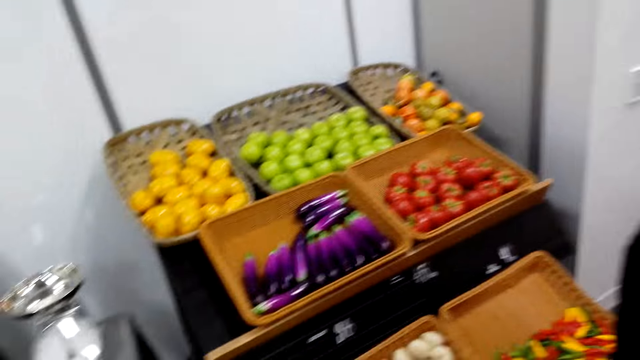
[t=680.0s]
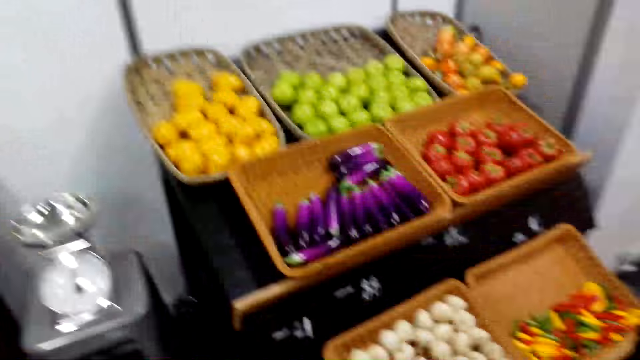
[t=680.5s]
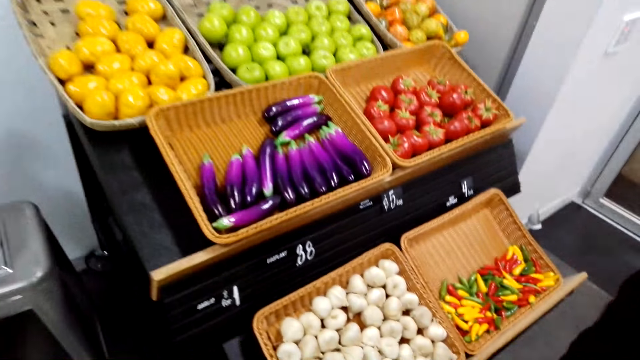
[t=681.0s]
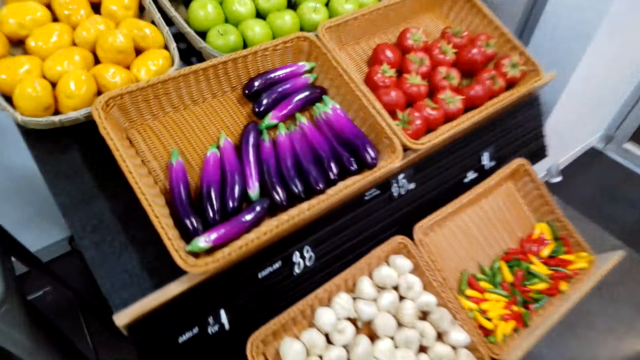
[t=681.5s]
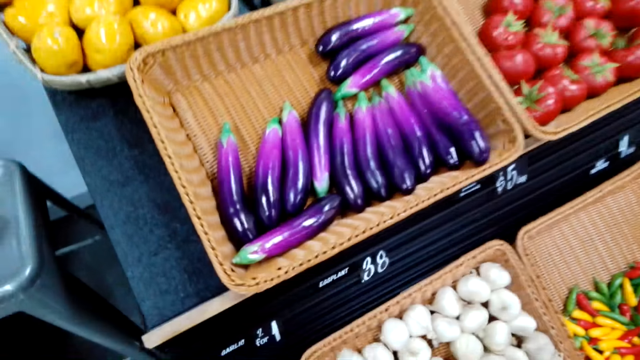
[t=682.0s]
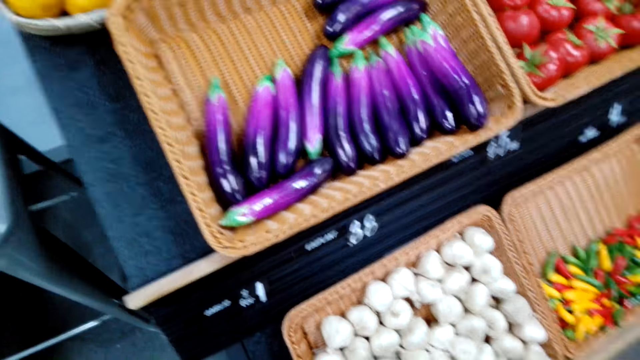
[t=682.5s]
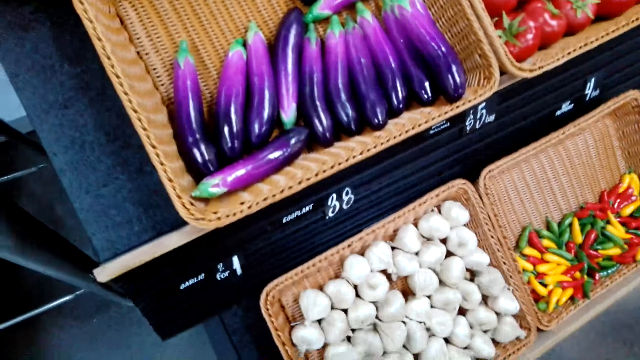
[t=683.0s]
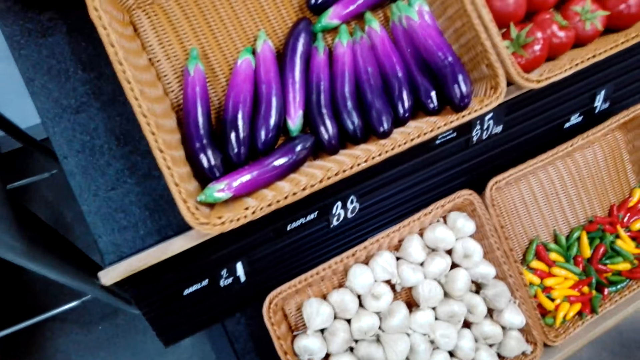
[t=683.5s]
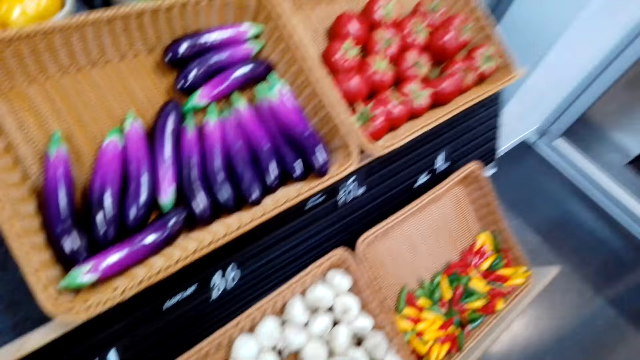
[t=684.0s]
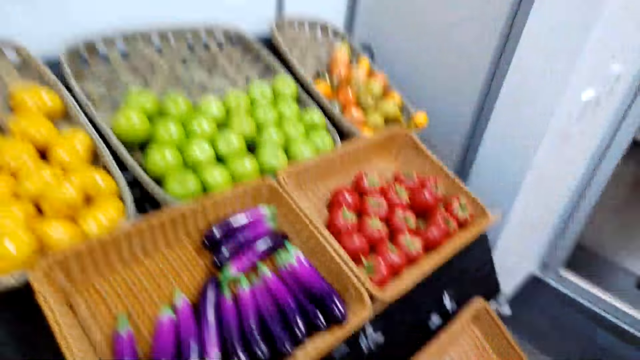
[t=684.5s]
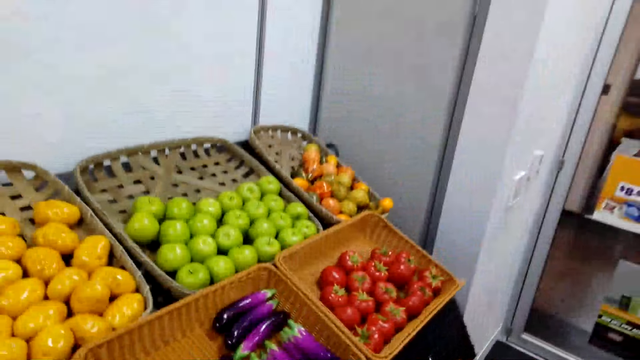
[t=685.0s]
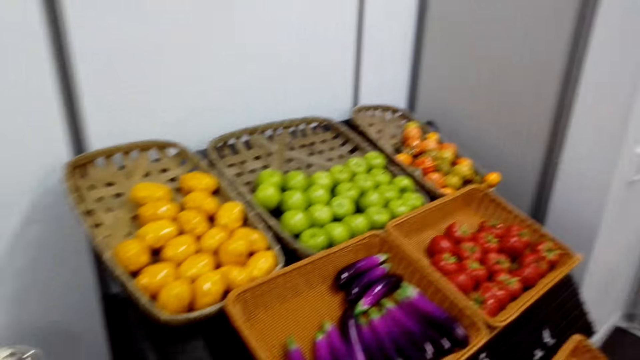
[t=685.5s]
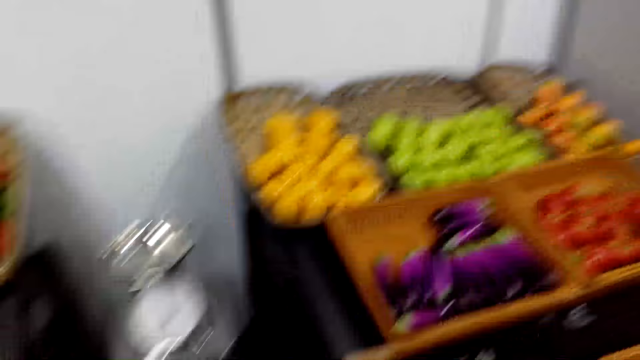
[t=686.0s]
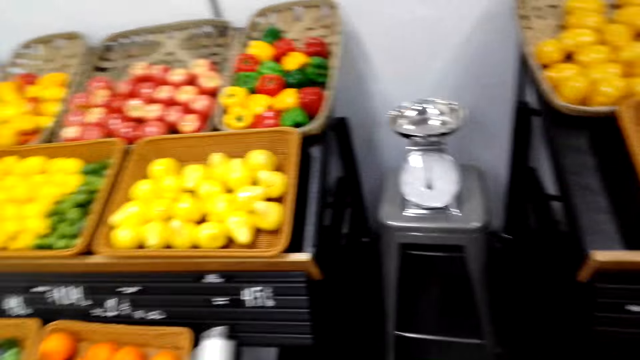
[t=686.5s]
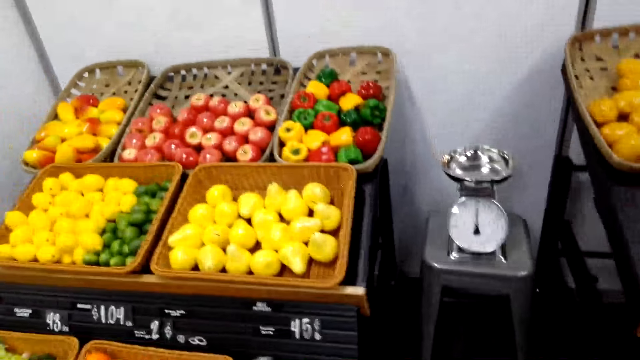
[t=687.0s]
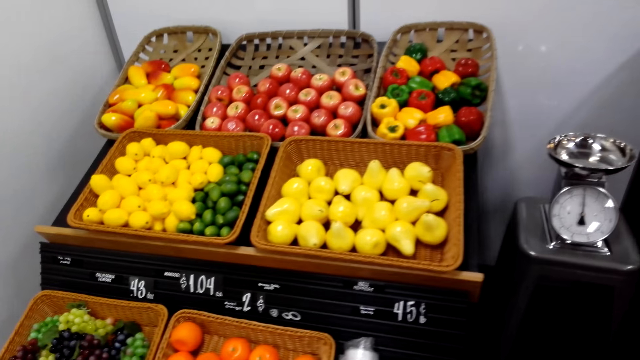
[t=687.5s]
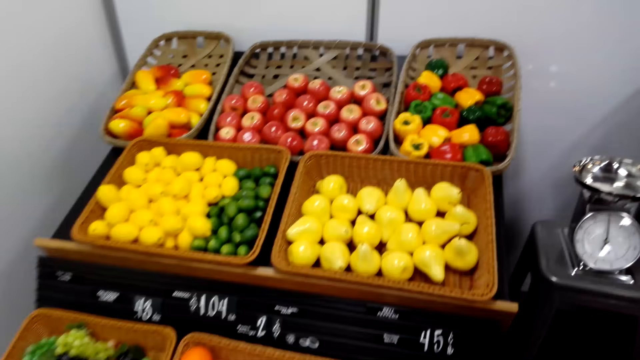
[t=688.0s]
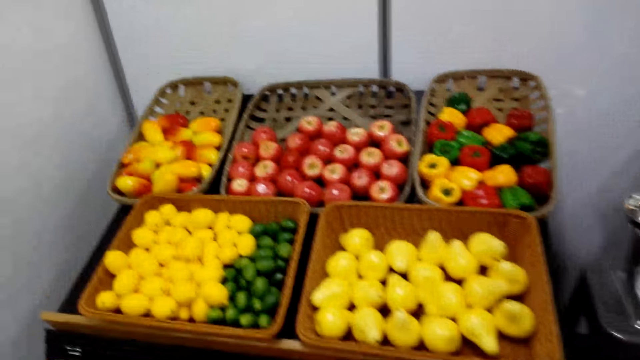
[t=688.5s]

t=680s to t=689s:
The camera wearer walks around the fruit shelves. They walk to some fruits. They look at the fruits.

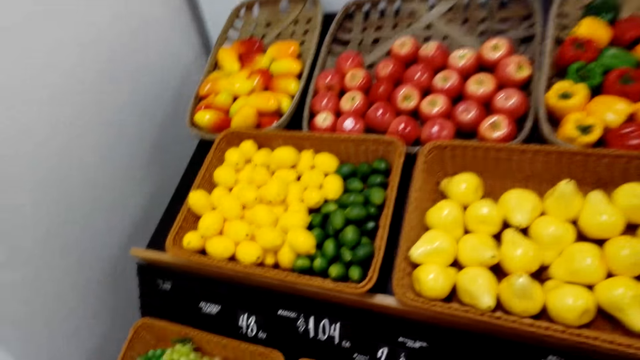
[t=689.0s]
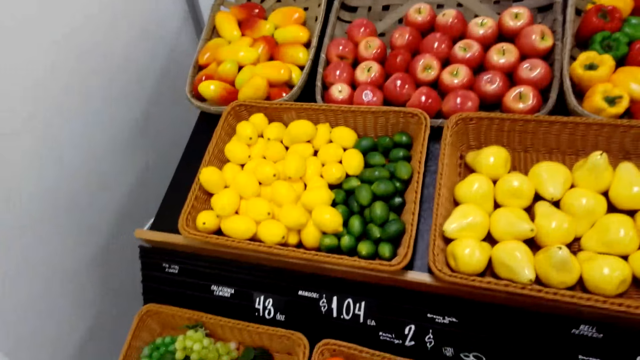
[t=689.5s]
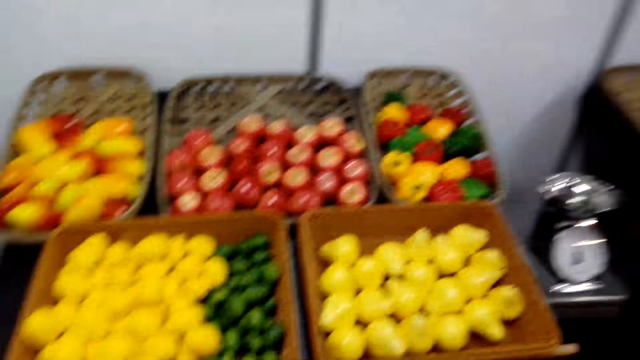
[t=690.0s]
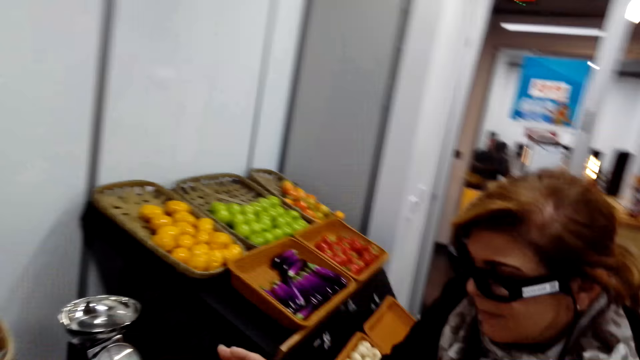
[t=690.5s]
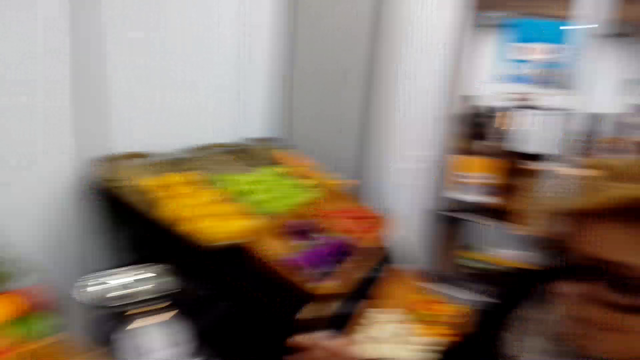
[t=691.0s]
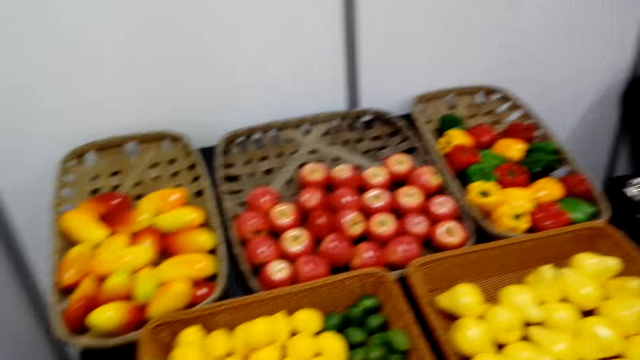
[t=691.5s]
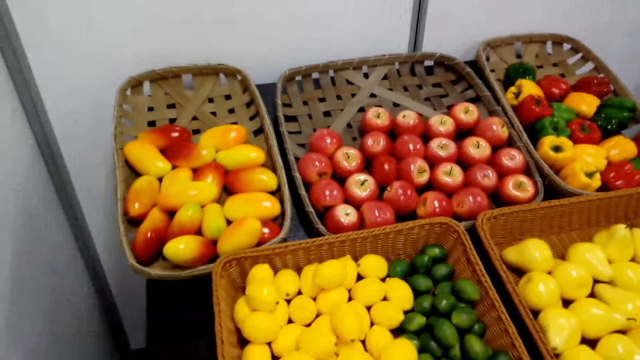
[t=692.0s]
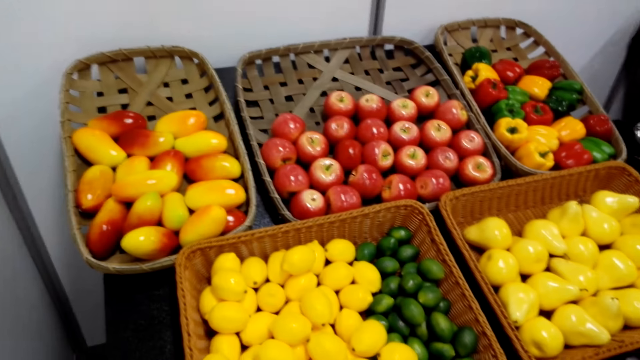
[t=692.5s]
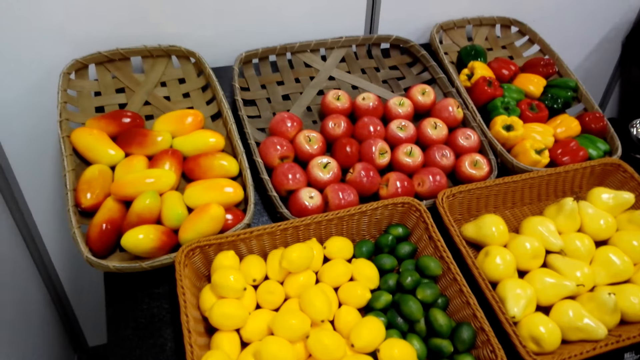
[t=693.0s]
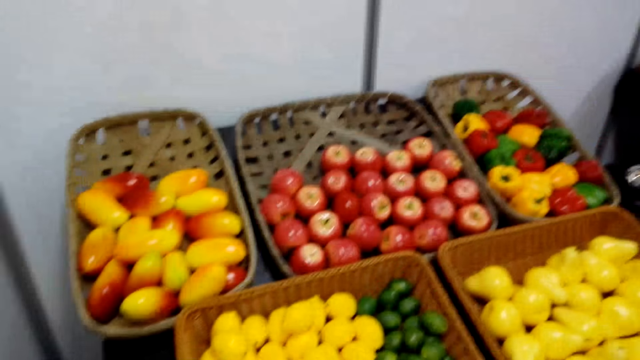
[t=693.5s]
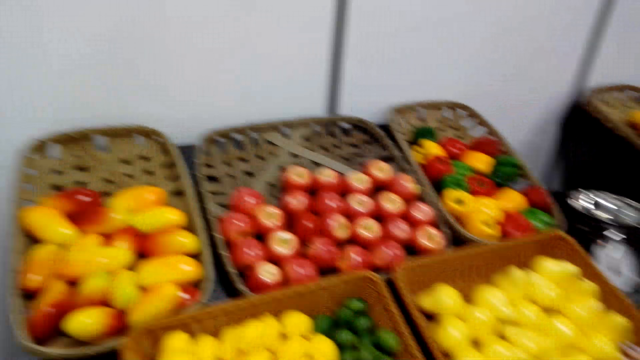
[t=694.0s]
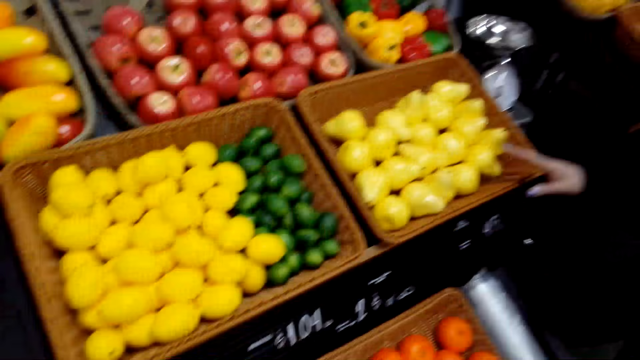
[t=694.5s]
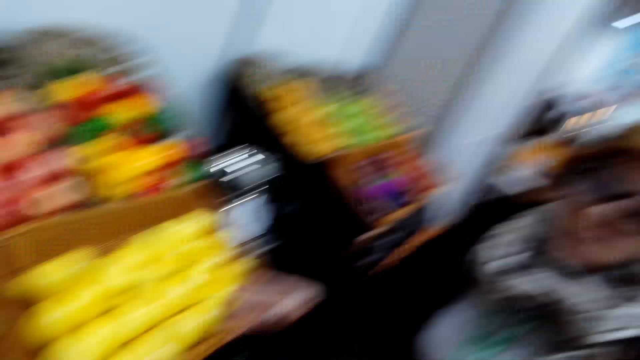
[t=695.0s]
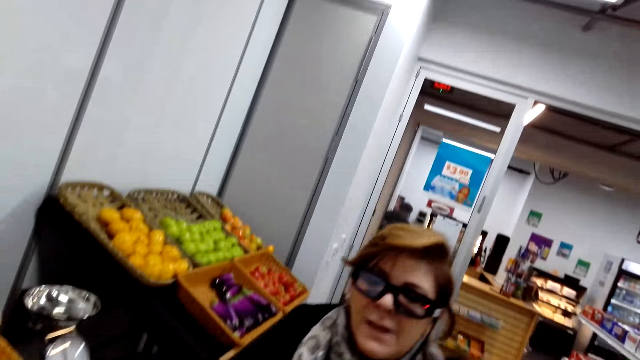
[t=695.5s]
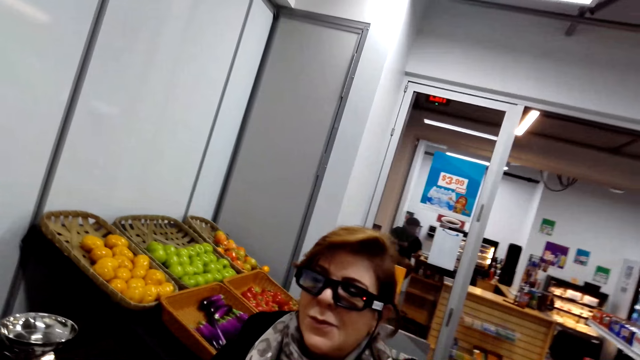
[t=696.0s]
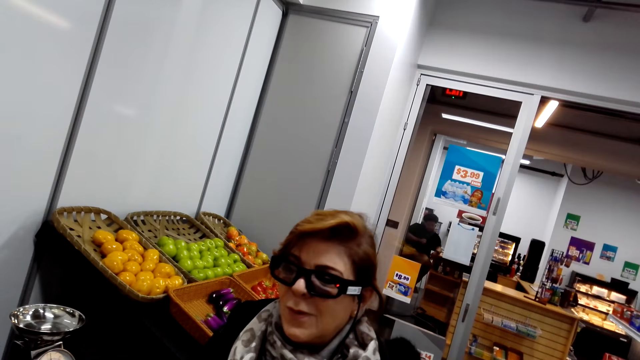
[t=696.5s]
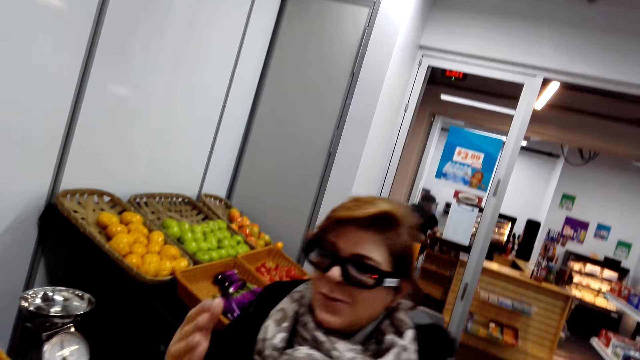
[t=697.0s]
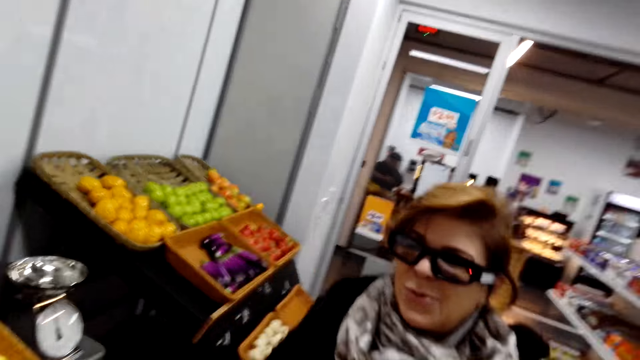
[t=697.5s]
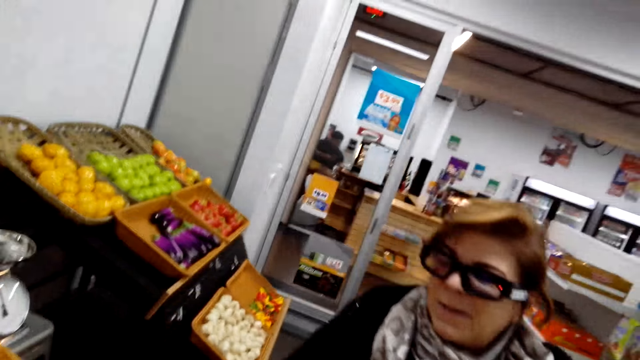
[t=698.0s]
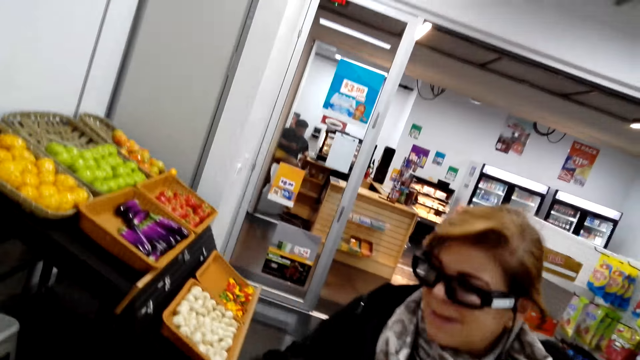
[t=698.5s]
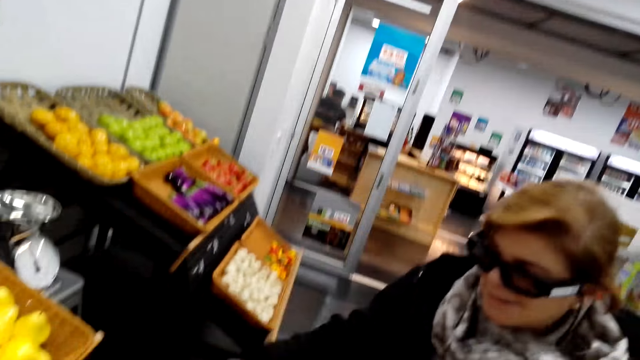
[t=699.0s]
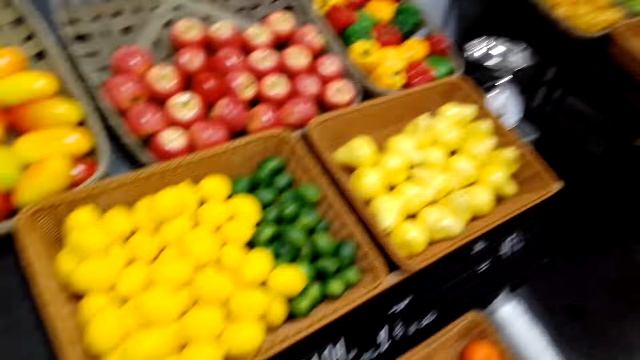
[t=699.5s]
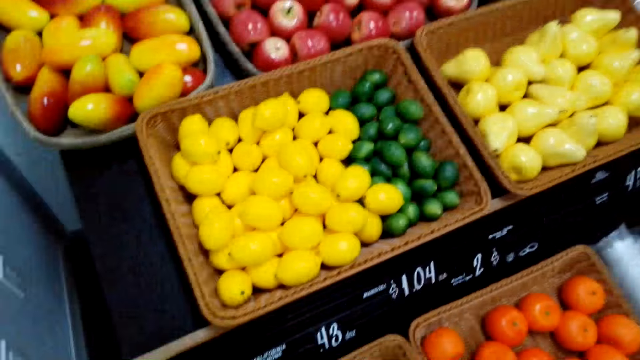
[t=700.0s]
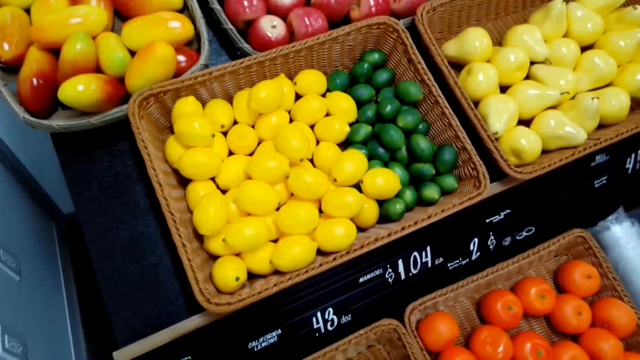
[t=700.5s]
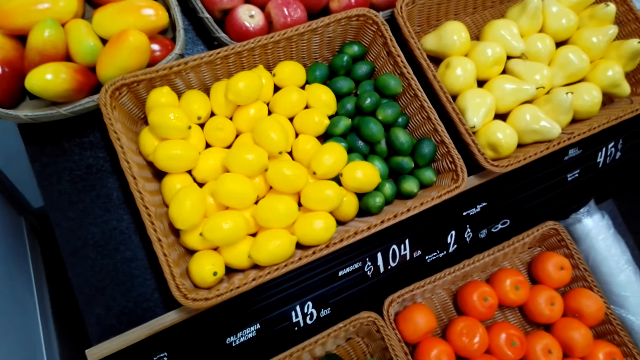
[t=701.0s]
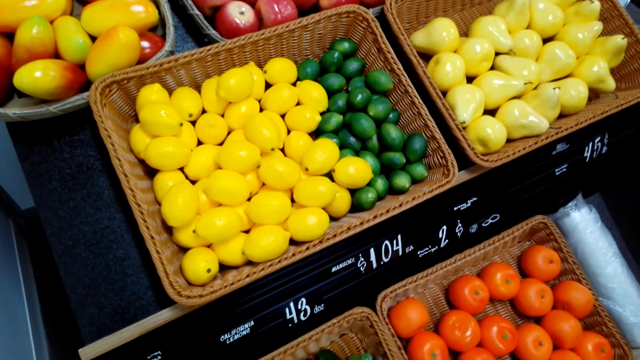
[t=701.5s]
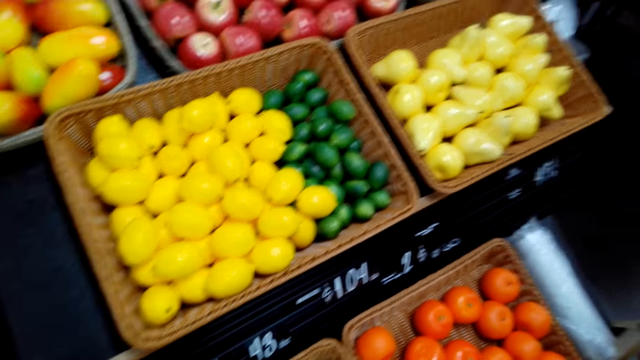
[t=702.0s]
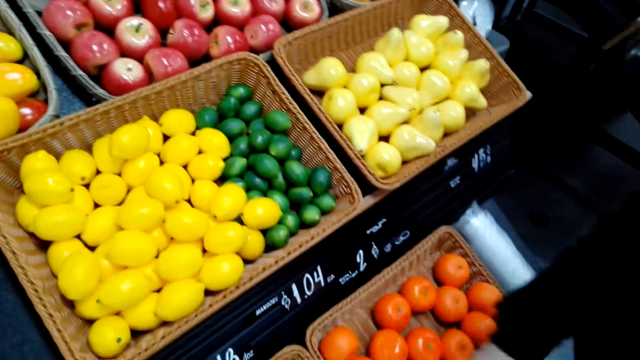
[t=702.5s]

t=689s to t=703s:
The camera wearer looks at a woman. They look at the fruits. They look at the woman. The woman talks to the camera wearer. The camera wearer looks at the fruits.
